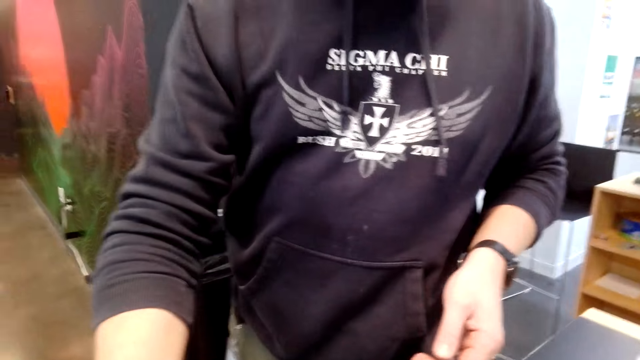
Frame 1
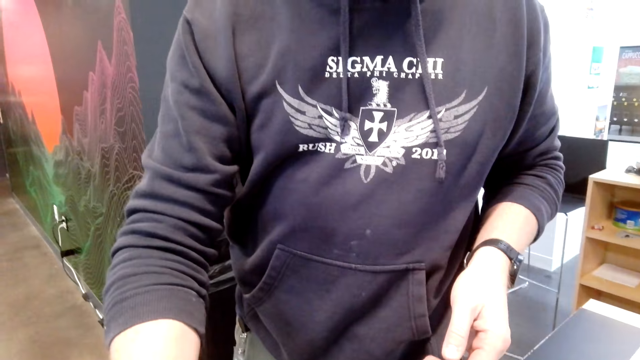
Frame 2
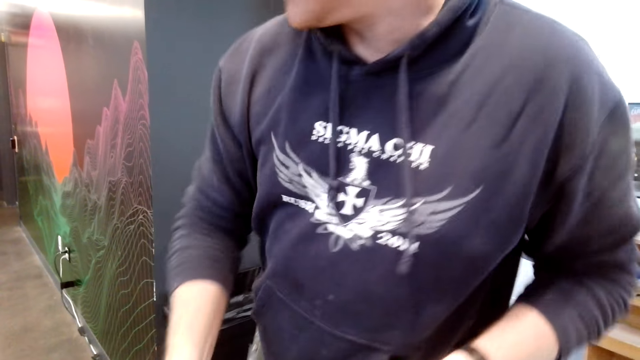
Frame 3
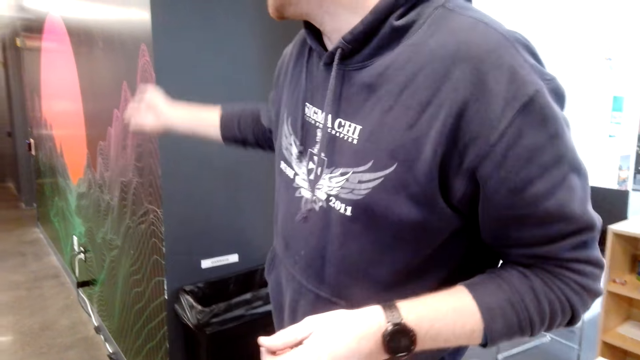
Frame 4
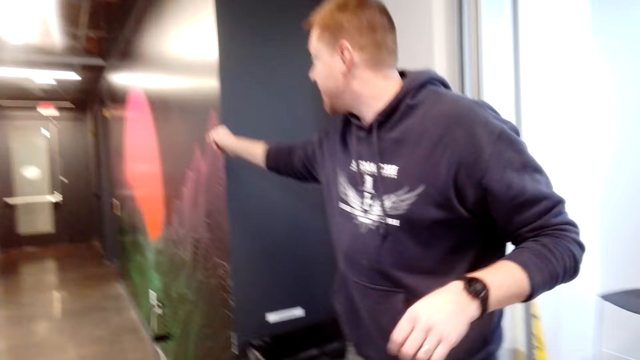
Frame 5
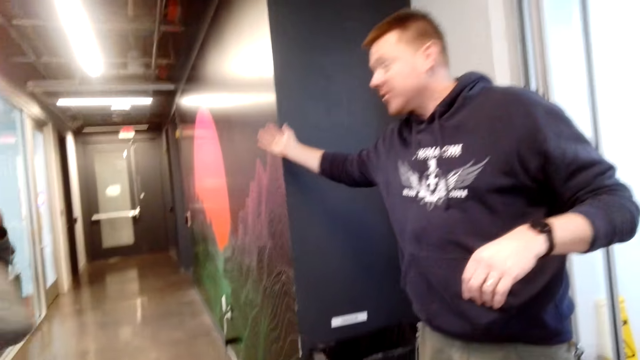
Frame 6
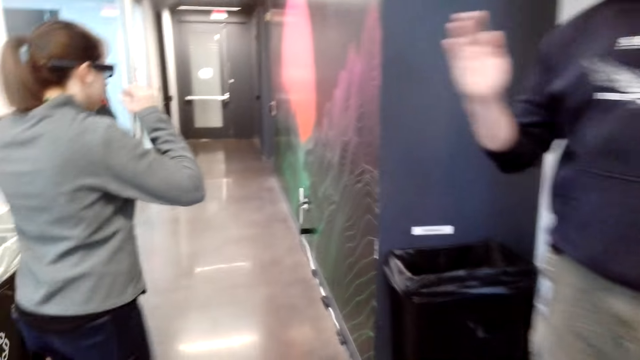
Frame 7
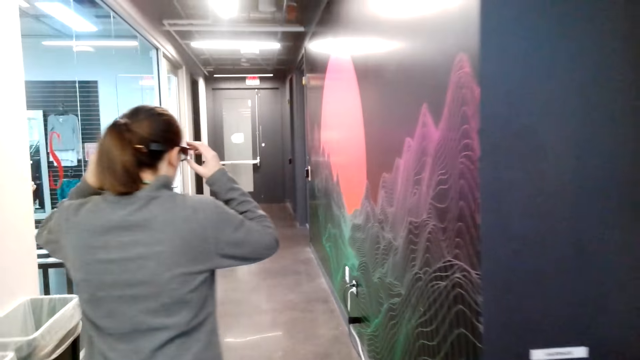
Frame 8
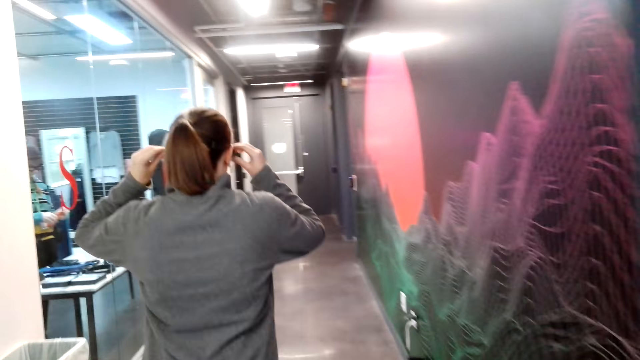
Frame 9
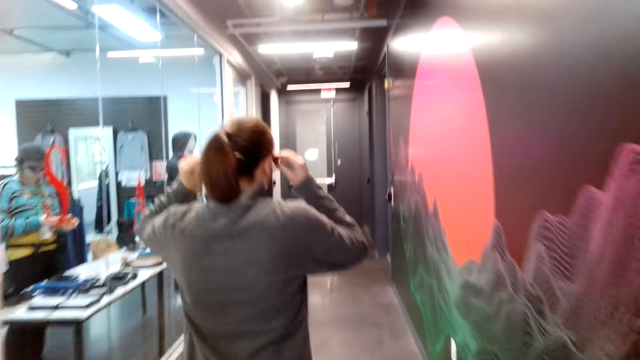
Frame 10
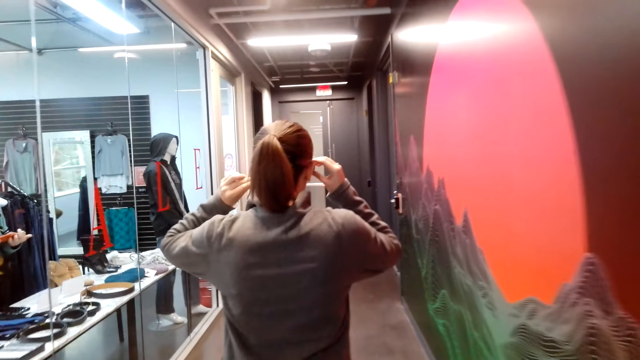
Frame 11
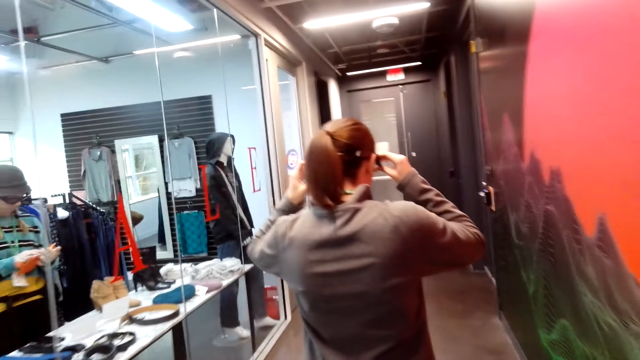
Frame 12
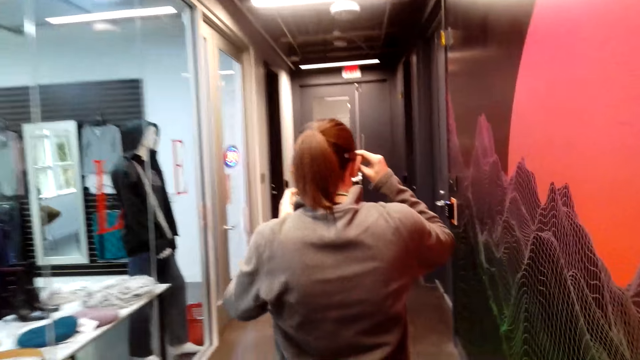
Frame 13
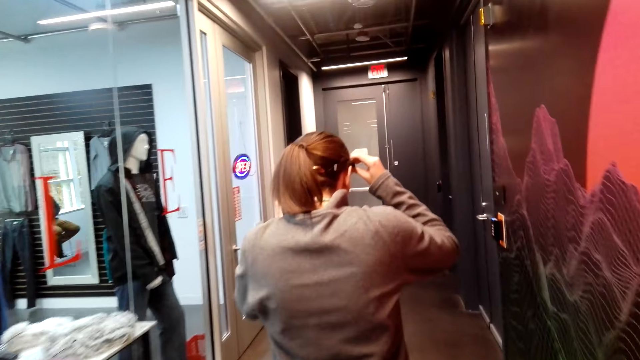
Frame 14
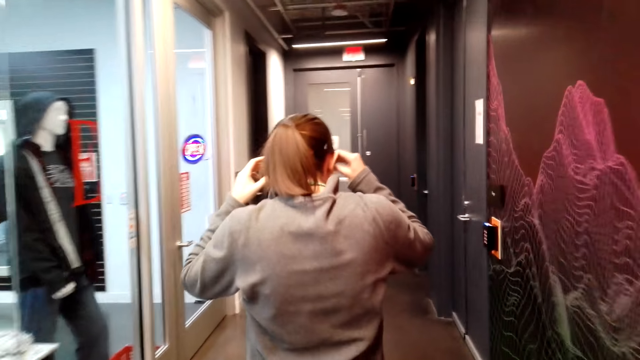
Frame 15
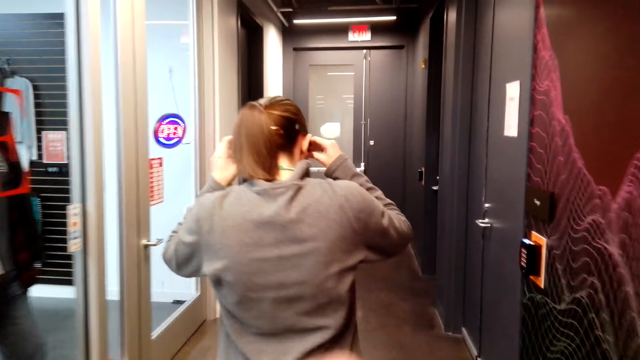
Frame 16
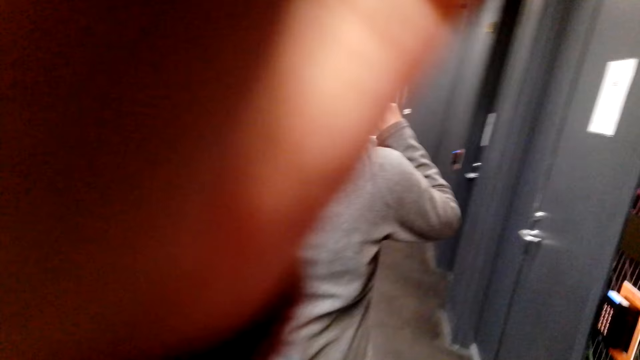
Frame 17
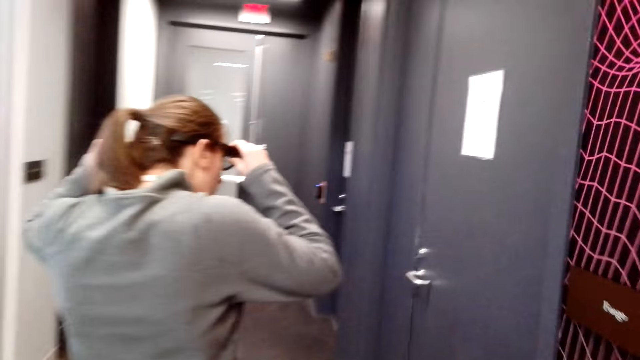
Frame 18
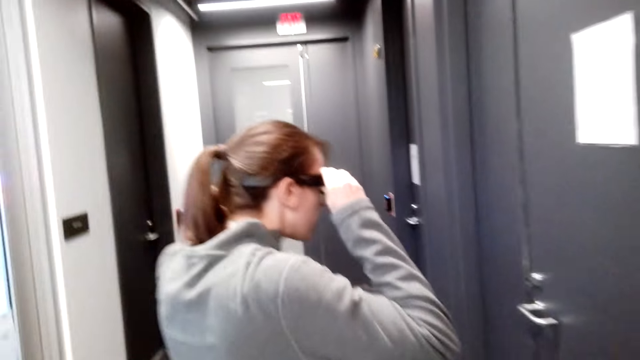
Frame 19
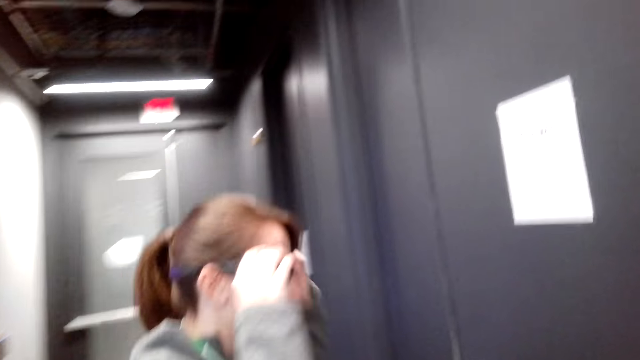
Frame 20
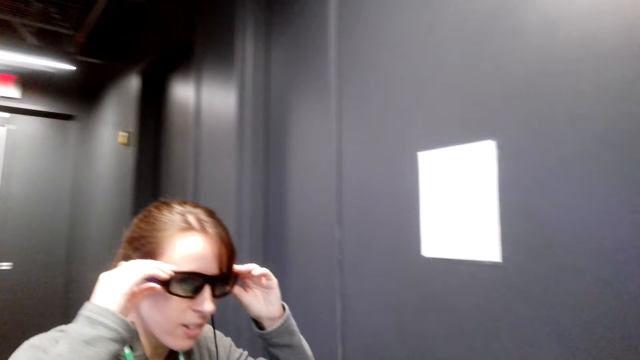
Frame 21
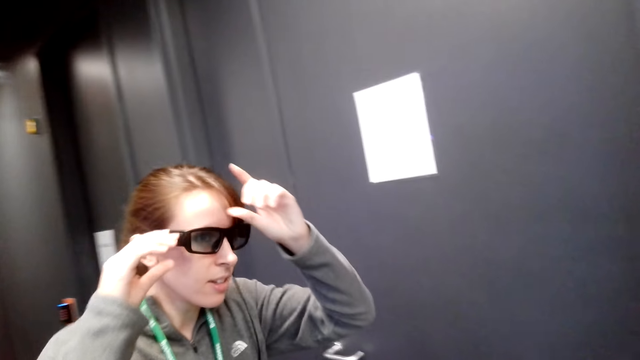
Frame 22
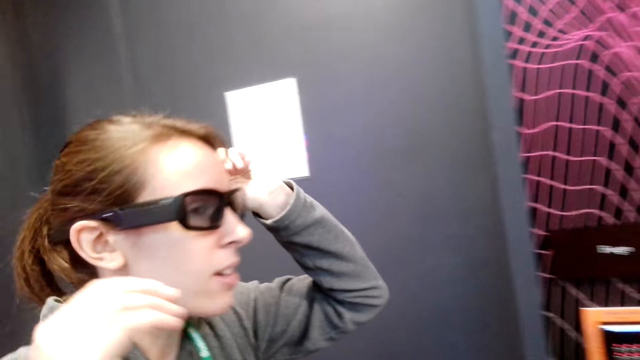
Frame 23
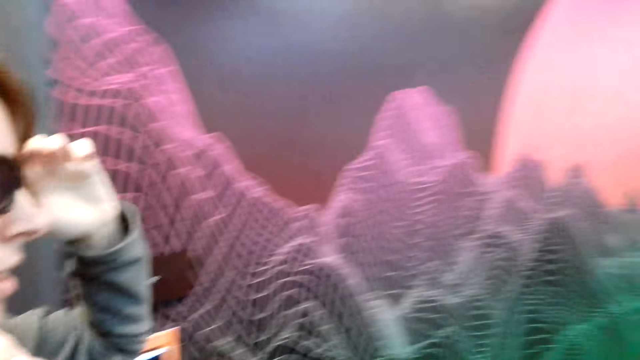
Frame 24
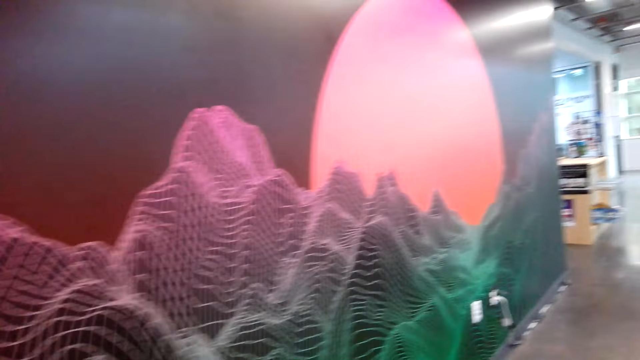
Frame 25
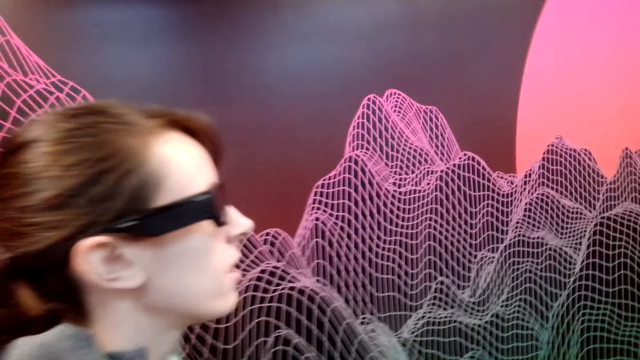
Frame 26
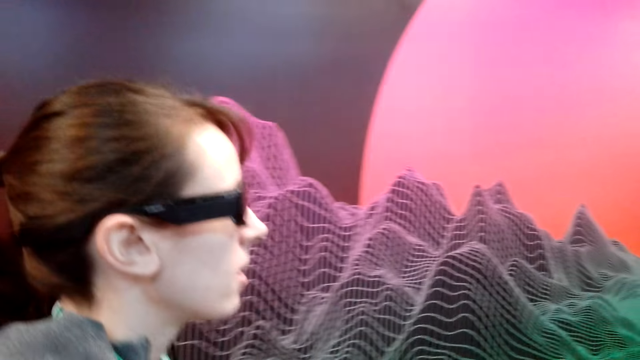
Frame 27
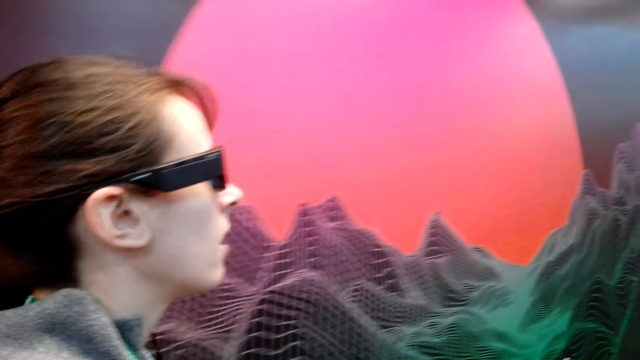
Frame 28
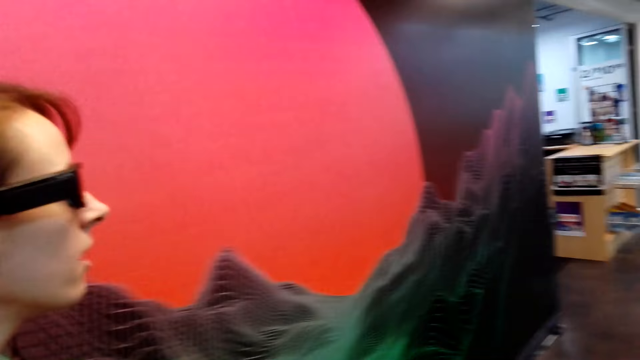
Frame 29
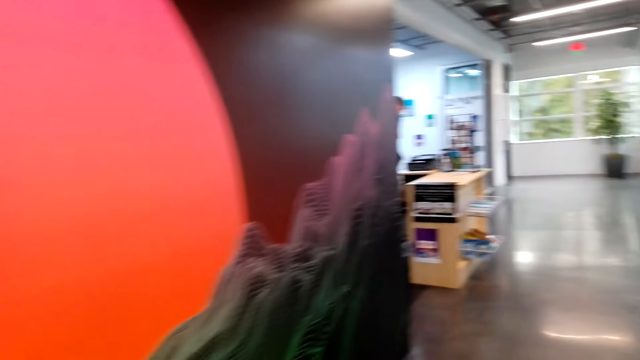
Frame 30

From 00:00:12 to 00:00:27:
A man points at a direction. A woman walks in a supermarket and touches the camera. The camera wearer walks behind the woman. They touch the camera. The woman turns a corner, stands at a point, and straightens the hair. The woman walks in the supermarket. The camera wearer walks beside the woman.

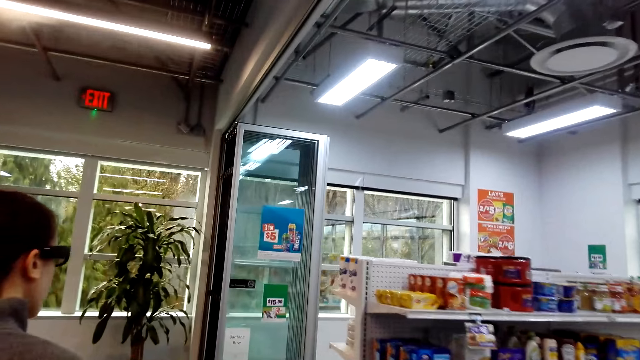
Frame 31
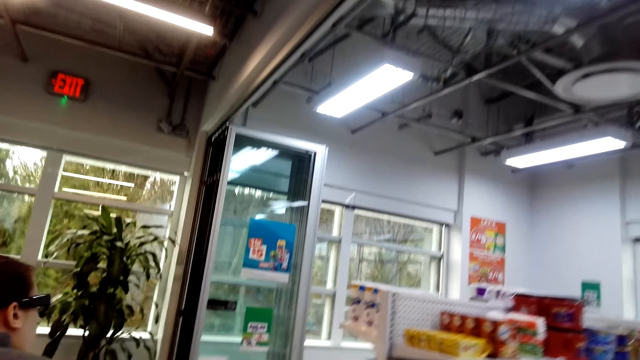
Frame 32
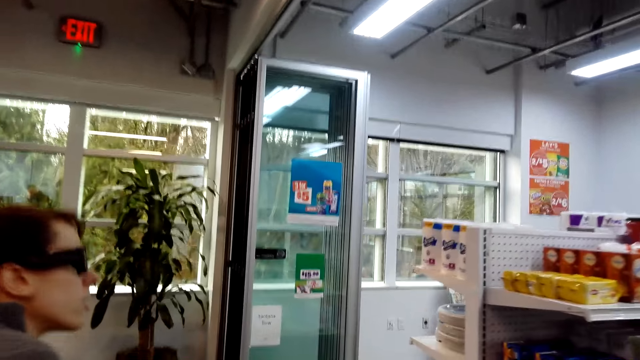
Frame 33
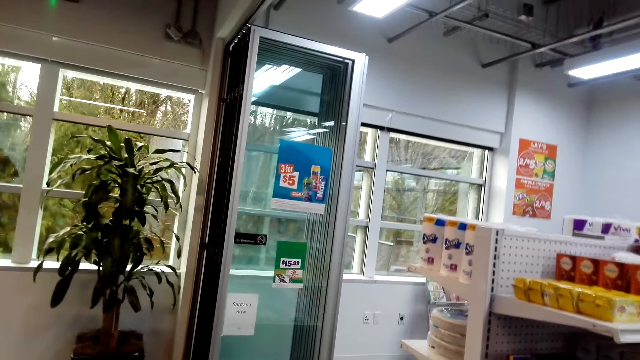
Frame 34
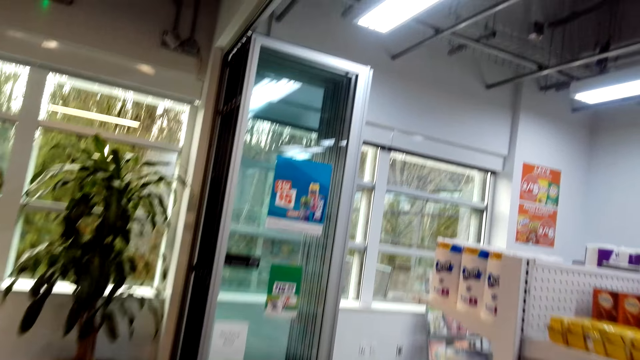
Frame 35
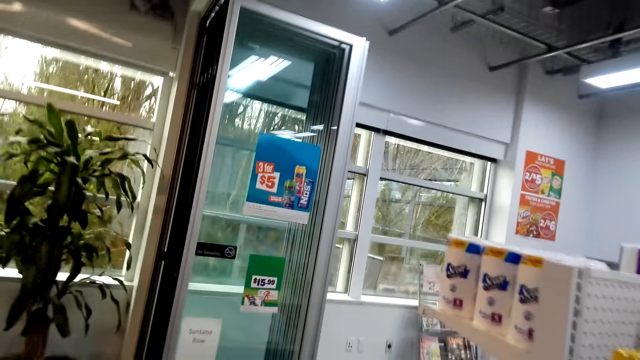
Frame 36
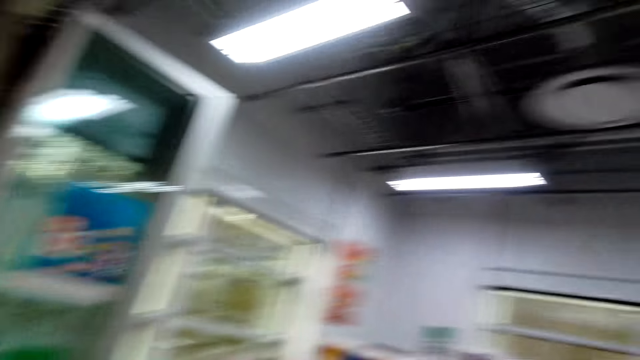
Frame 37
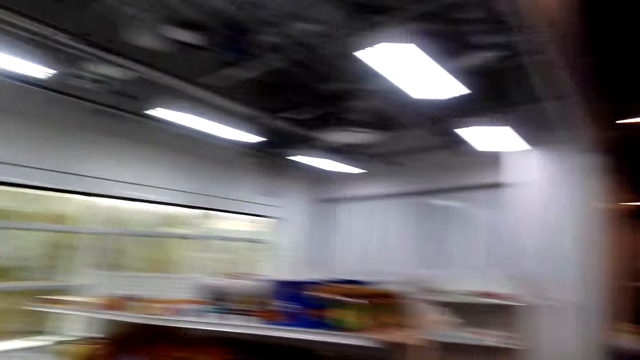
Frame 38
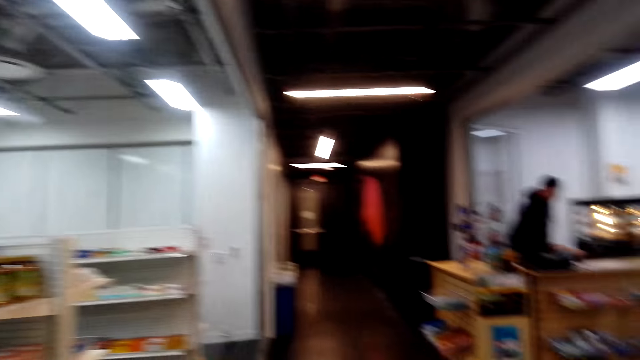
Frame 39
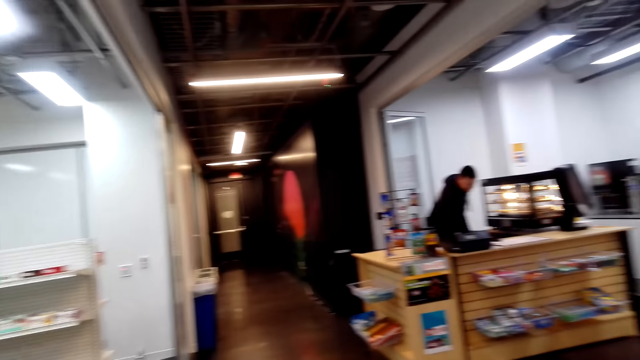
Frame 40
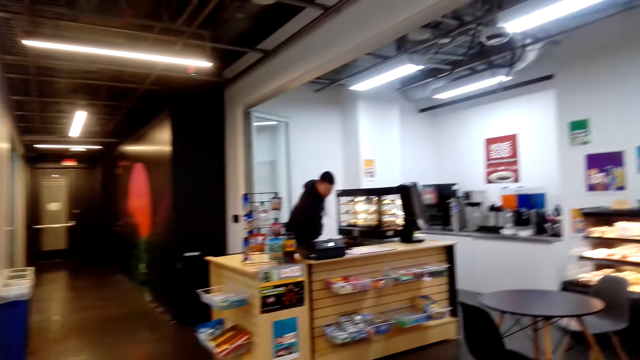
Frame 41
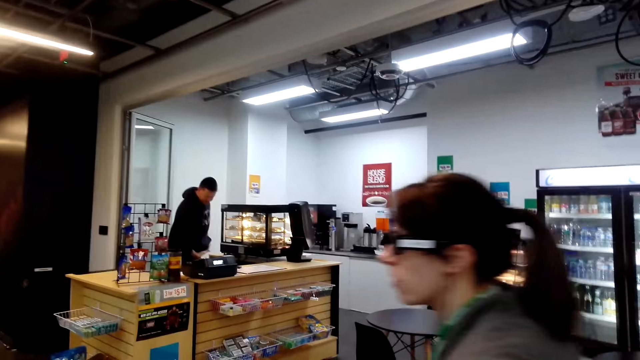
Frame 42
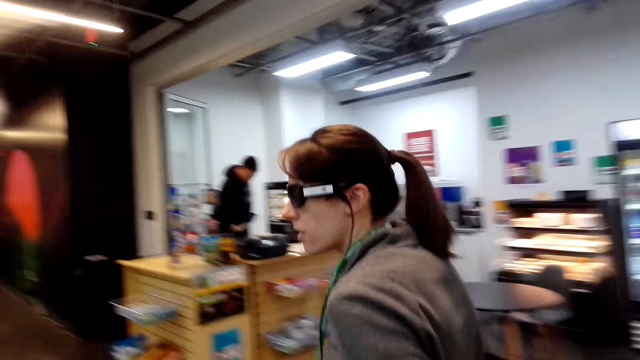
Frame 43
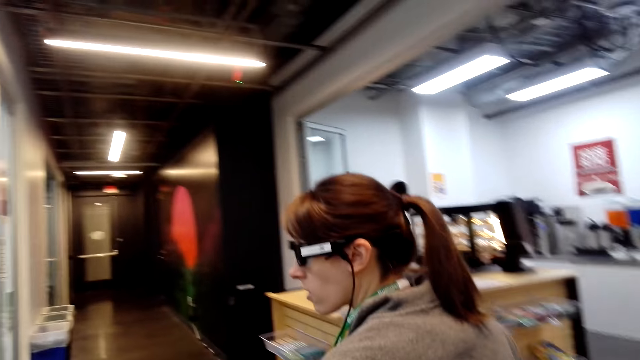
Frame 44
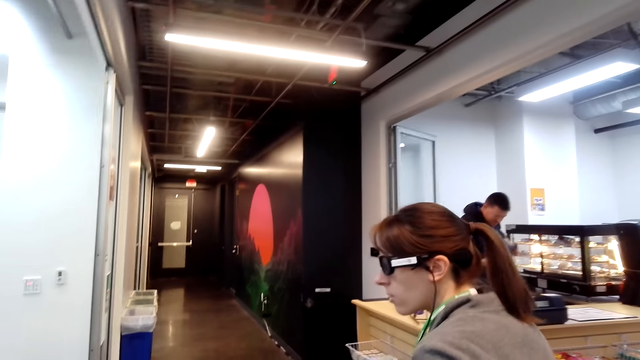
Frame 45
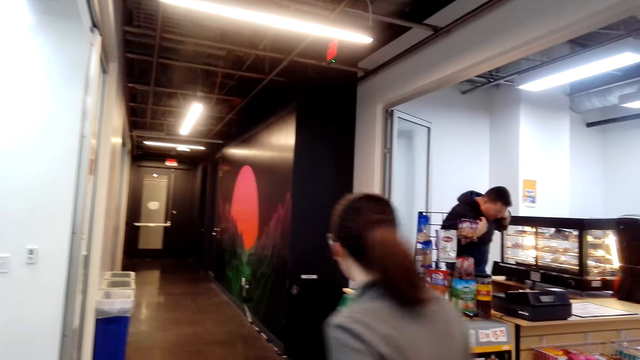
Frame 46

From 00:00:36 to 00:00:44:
The camera wearer looks around. They walk around. They walk behind the lady.
